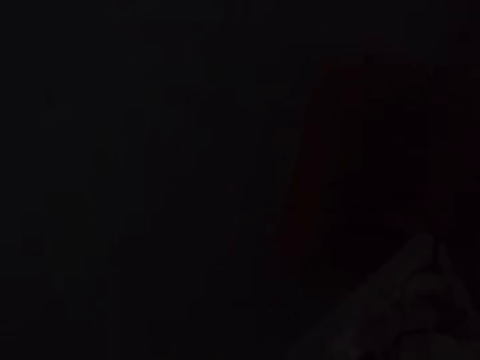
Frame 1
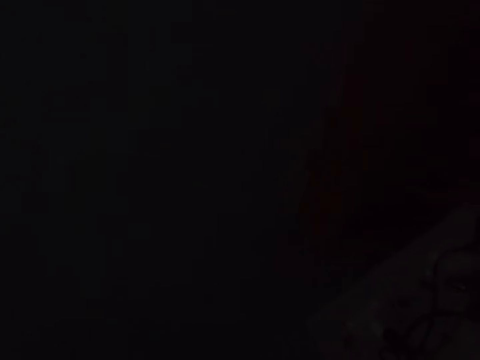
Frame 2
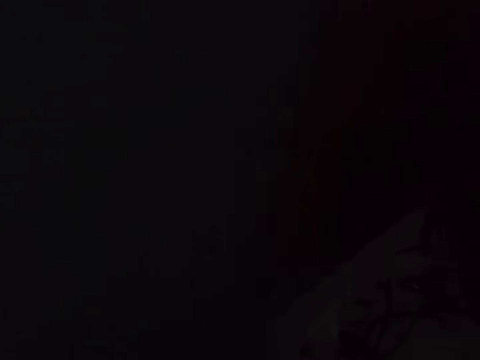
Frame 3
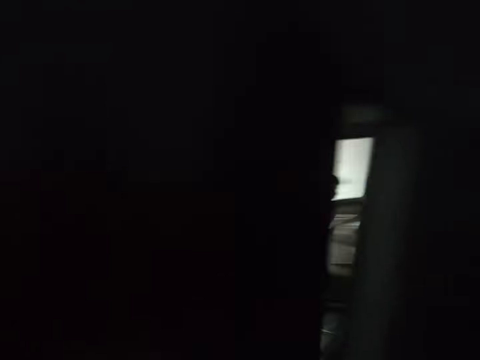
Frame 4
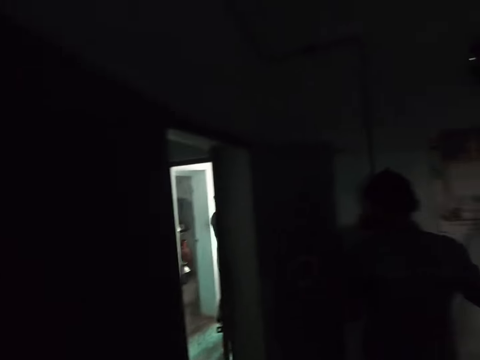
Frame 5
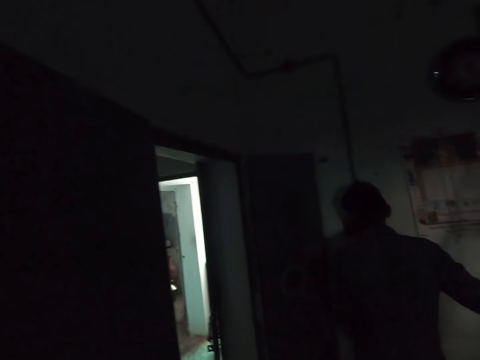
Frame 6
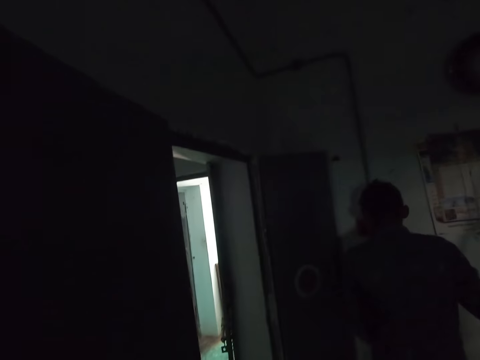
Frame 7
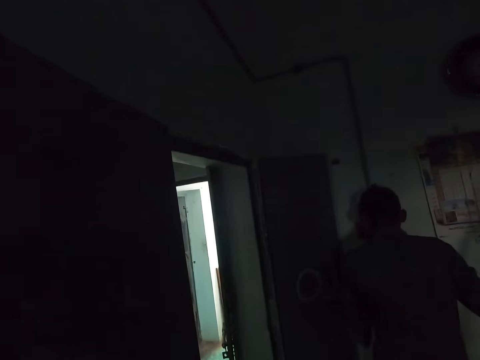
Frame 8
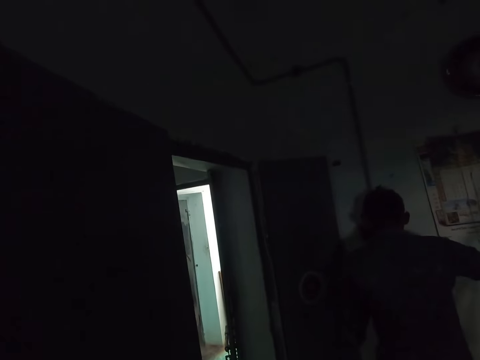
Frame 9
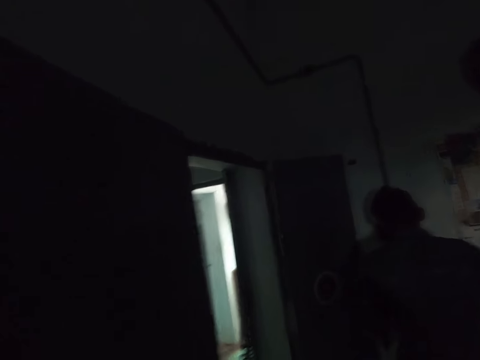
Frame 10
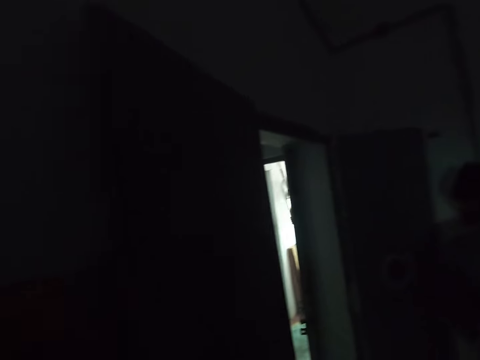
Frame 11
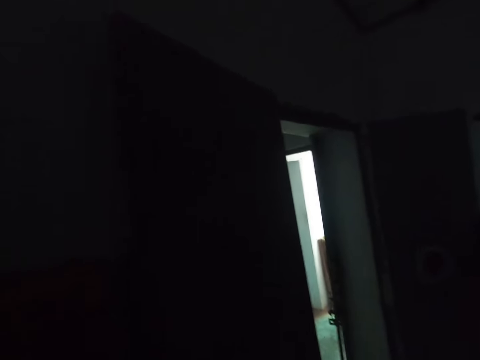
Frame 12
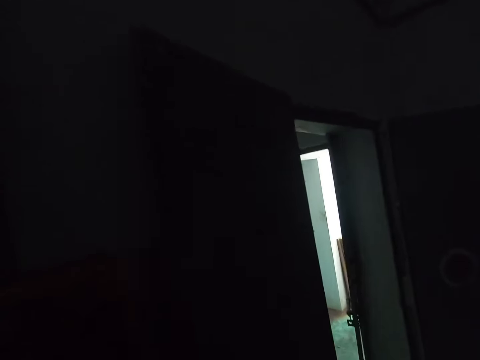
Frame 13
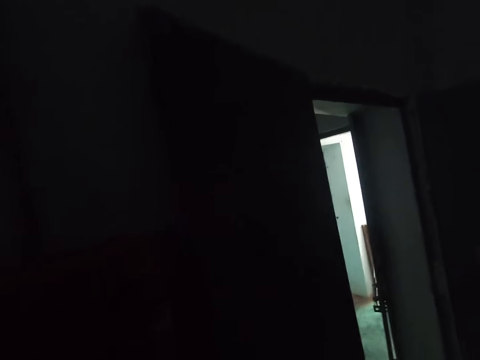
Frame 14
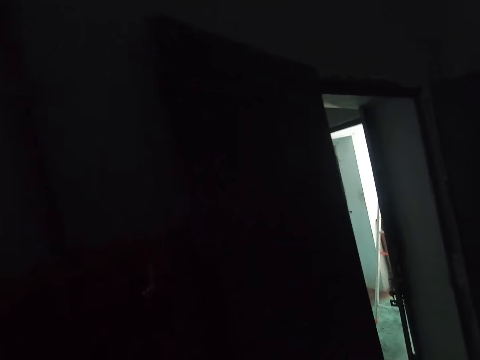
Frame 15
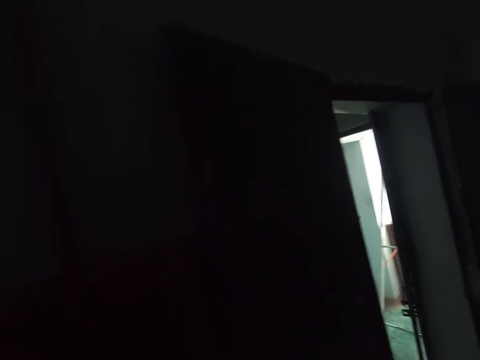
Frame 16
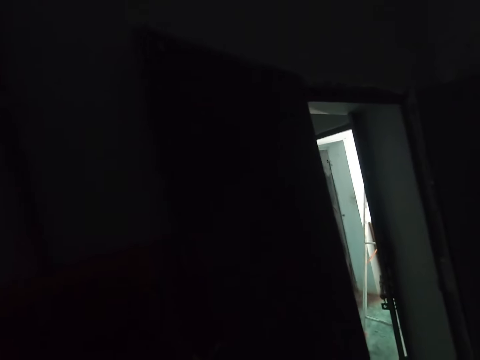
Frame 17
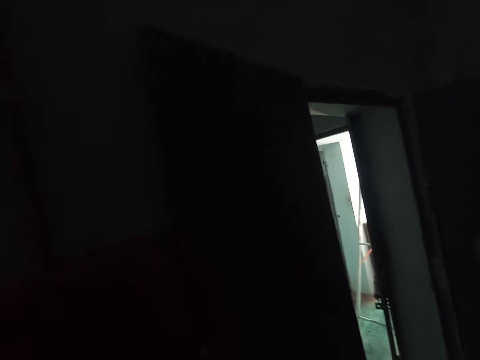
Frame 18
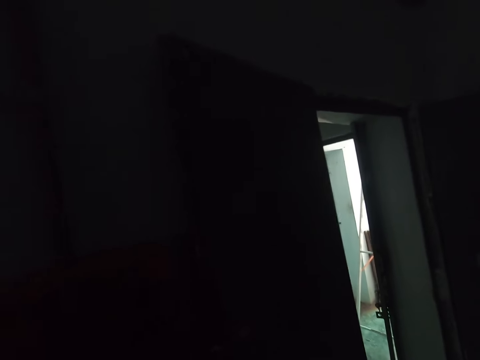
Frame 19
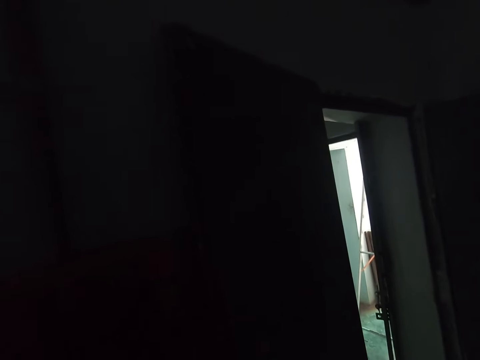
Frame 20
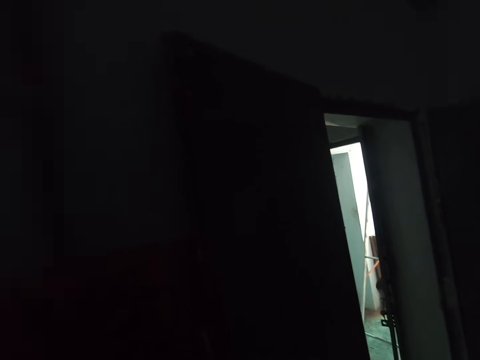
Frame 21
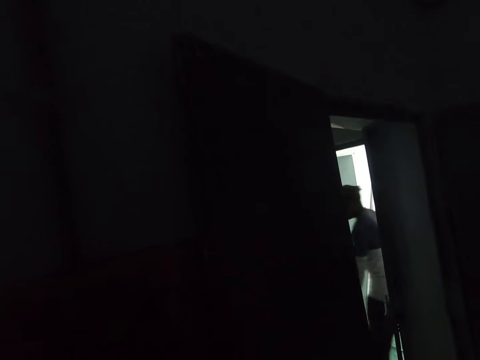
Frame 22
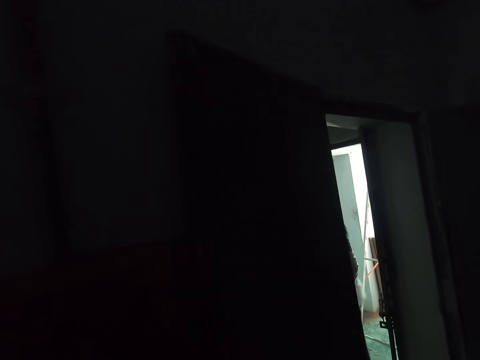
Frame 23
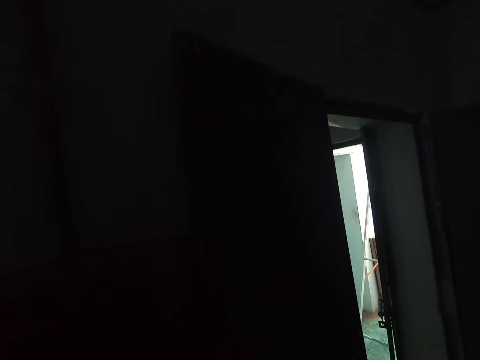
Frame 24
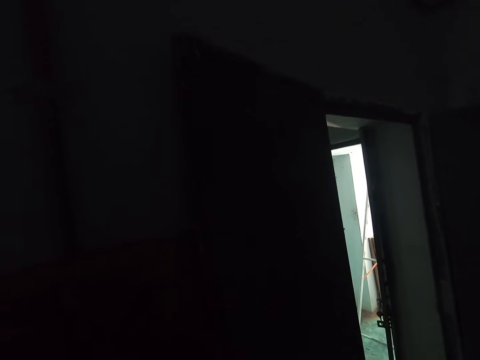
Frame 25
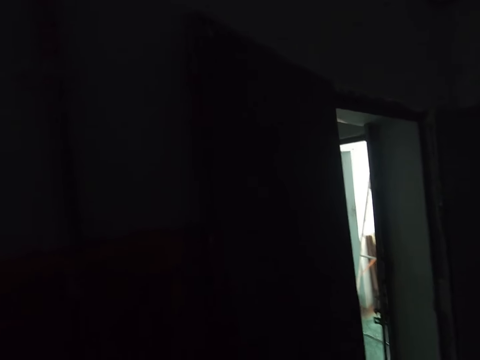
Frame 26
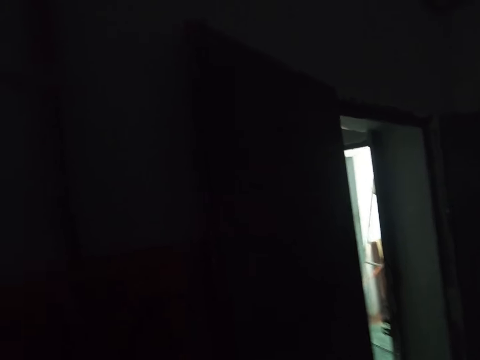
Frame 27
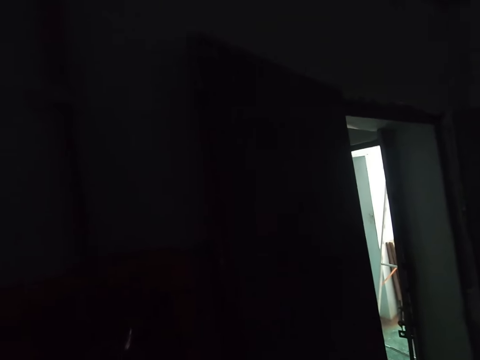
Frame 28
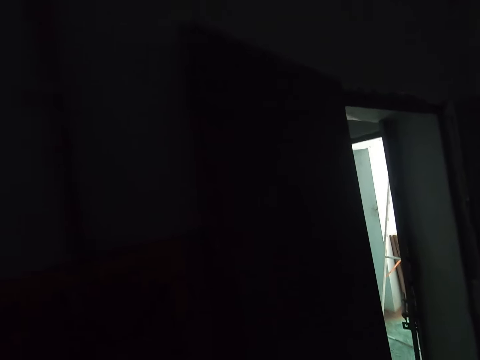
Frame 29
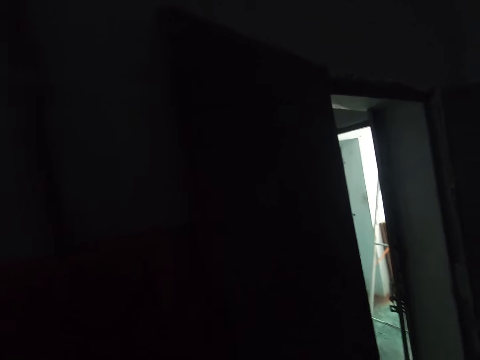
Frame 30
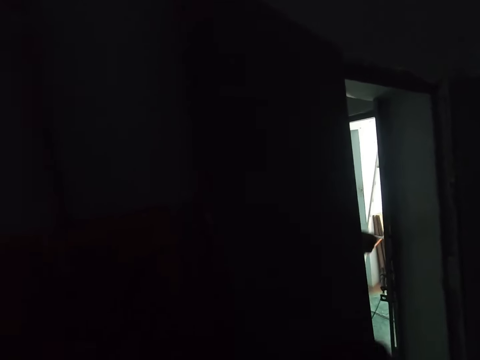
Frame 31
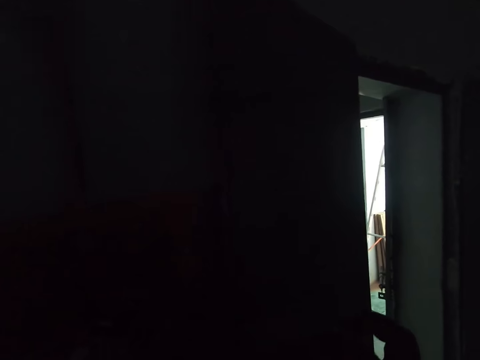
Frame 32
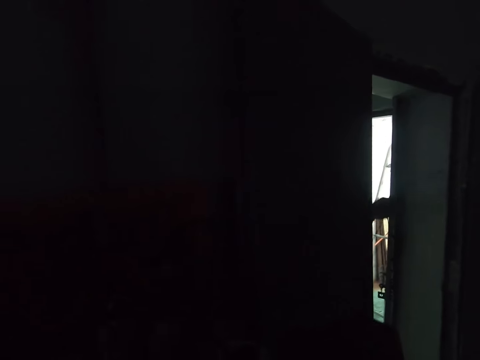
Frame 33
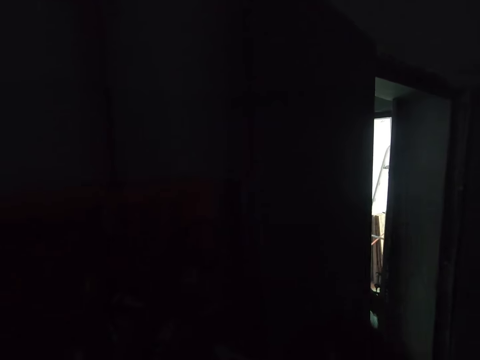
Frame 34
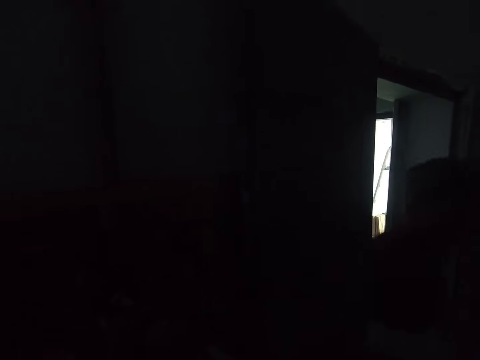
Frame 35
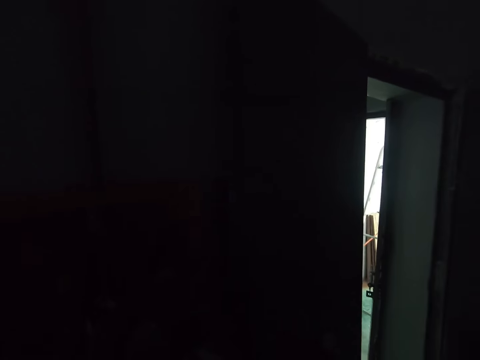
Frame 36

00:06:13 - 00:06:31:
The camera wearer looks at a person. He looks around. He looks outside. He lifts his left hand. Another person enters a room.

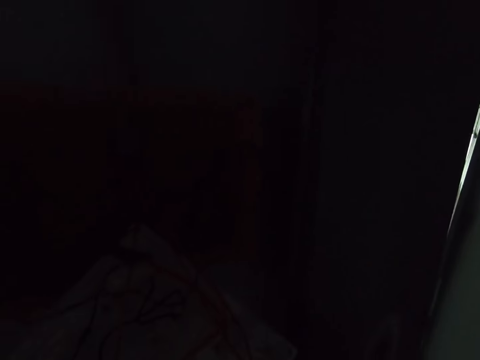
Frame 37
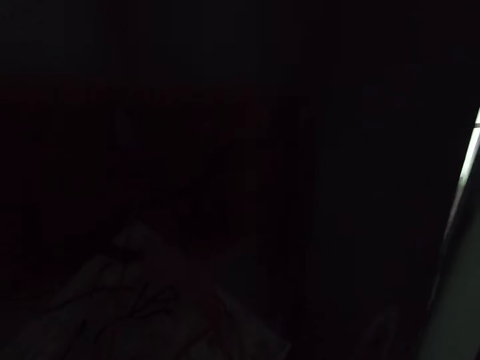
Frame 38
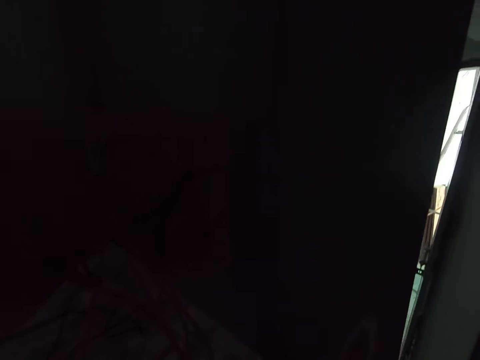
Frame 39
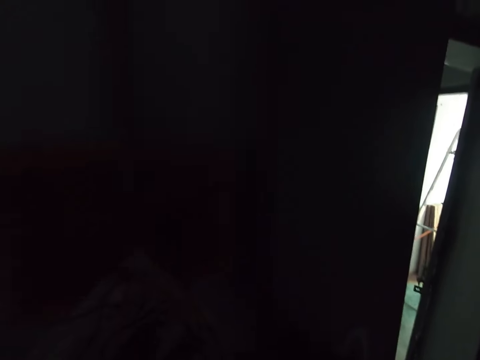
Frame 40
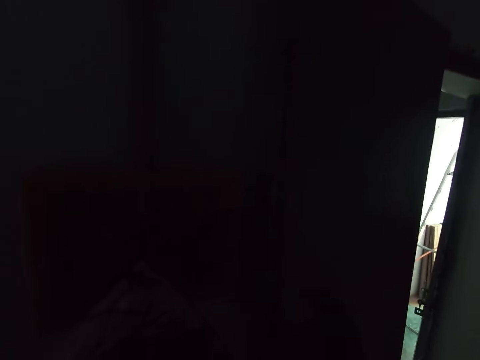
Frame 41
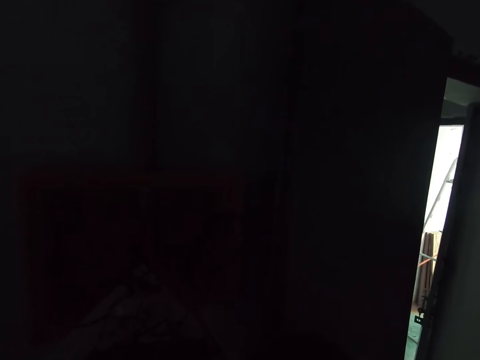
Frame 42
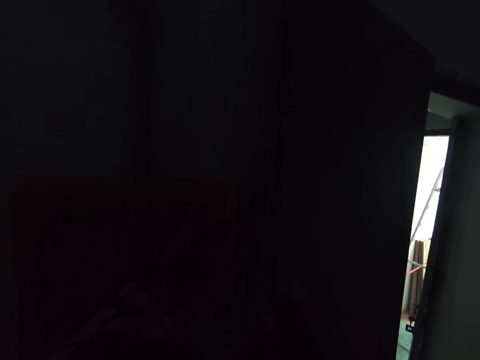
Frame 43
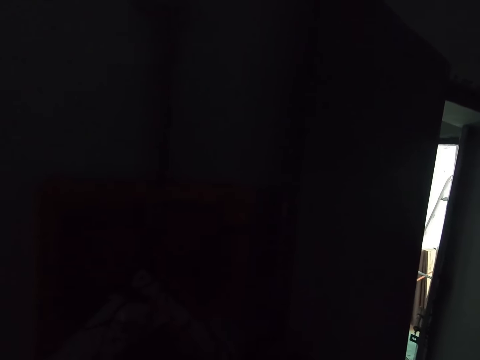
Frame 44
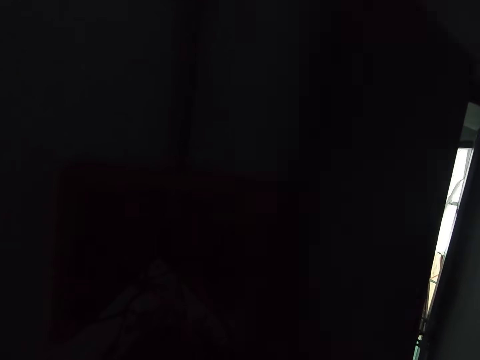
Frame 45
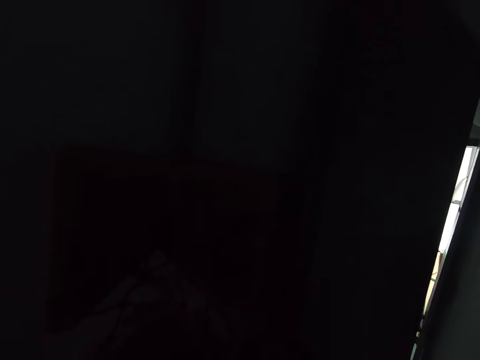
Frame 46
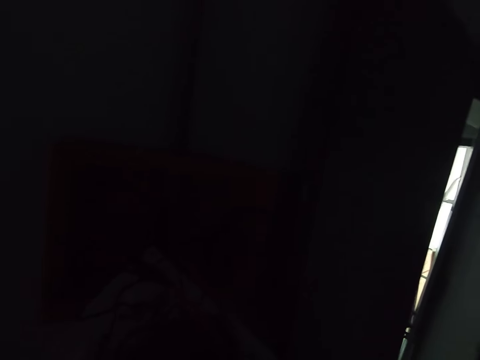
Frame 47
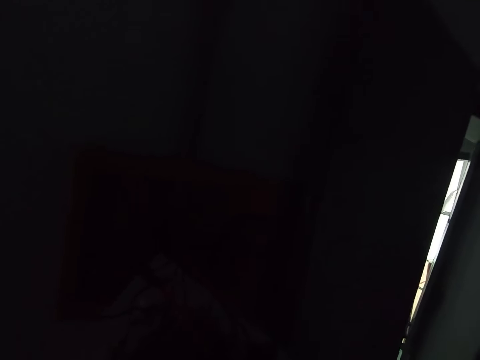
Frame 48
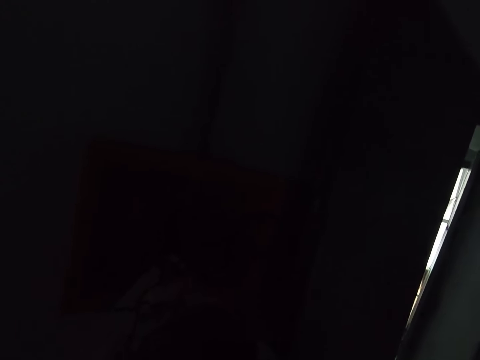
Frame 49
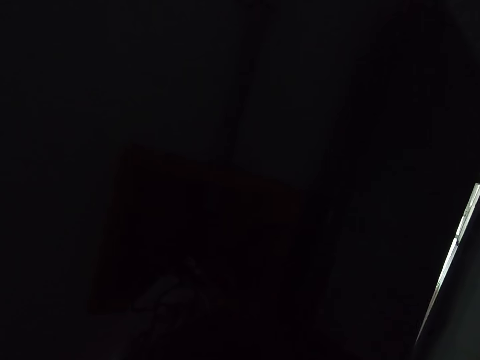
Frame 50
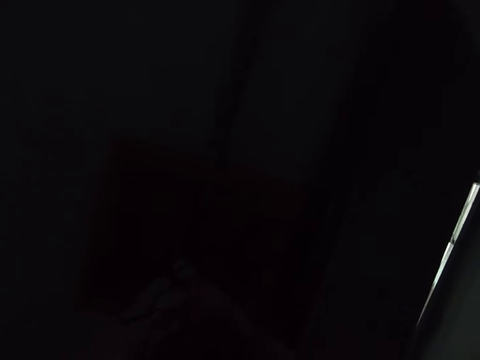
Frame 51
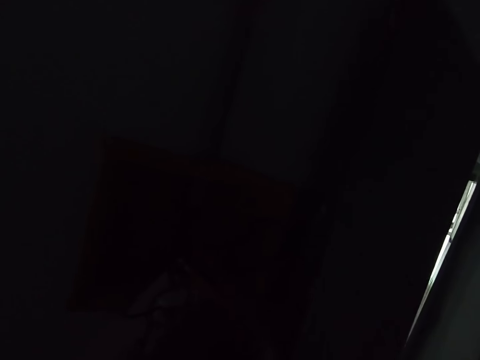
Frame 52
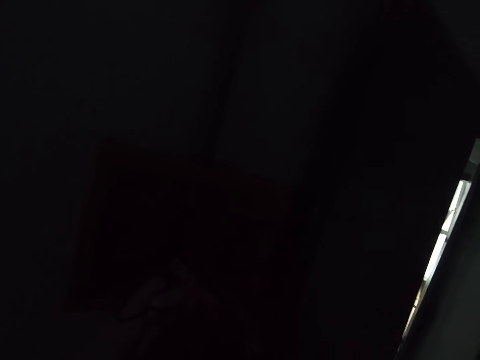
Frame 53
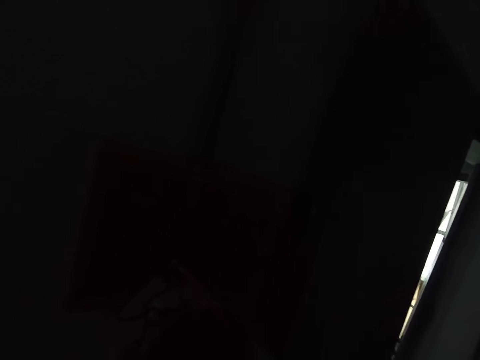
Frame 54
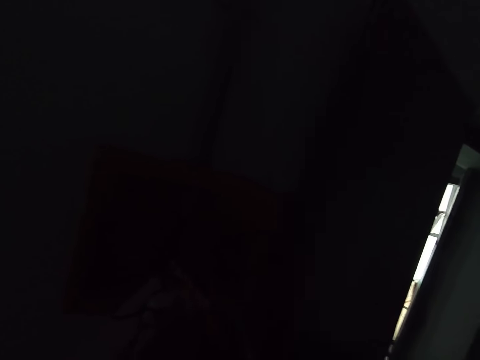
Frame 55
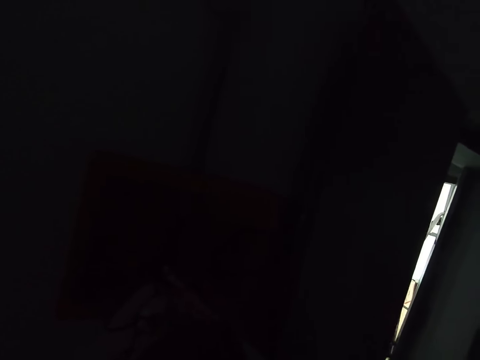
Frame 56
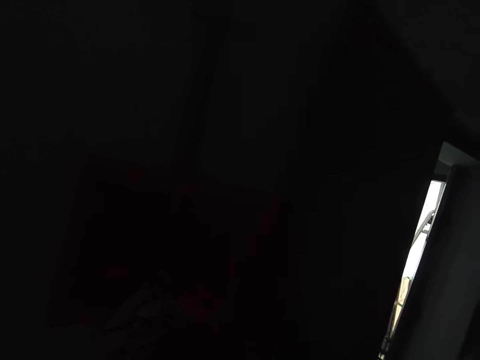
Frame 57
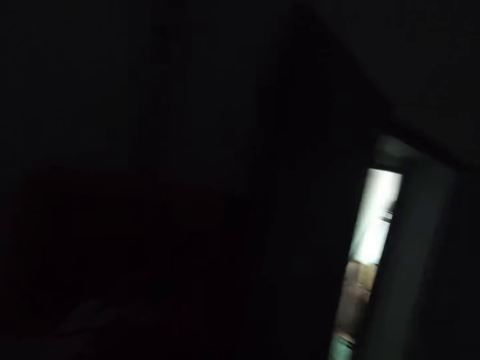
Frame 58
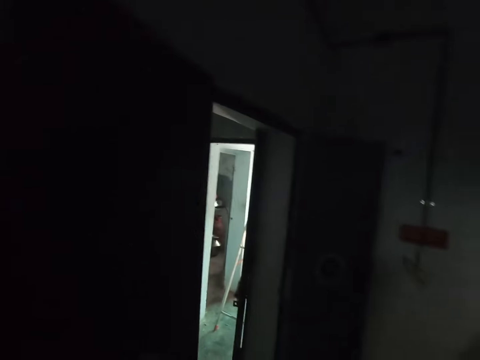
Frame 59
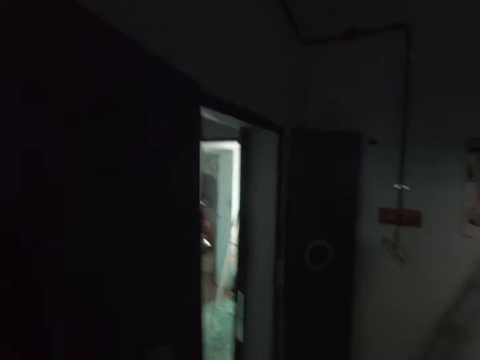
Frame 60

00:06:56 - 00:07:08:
The camera wearer puts the concrete on the wall.
